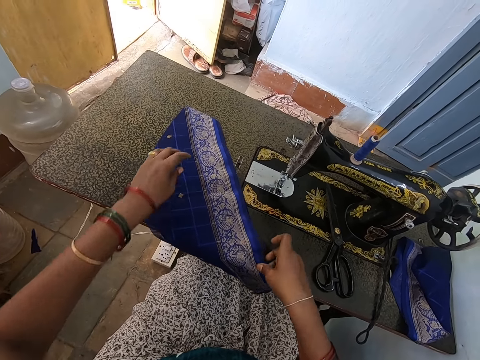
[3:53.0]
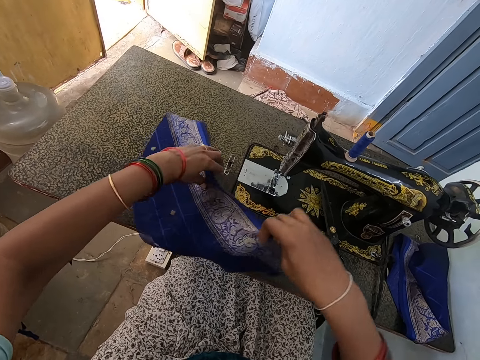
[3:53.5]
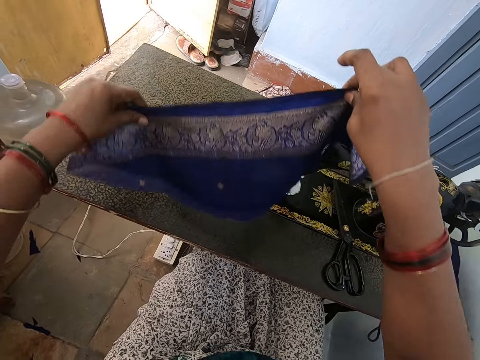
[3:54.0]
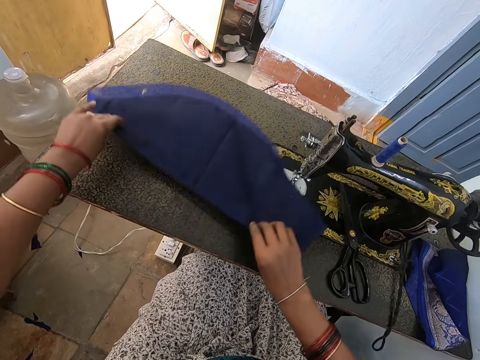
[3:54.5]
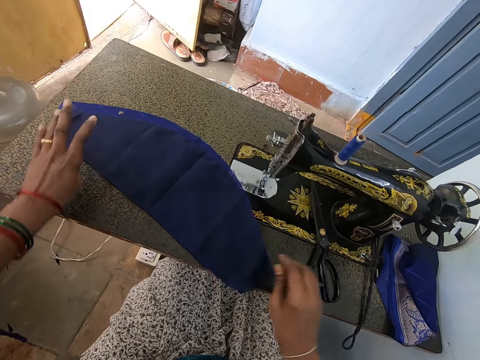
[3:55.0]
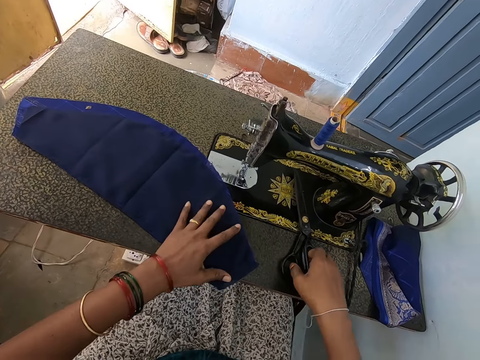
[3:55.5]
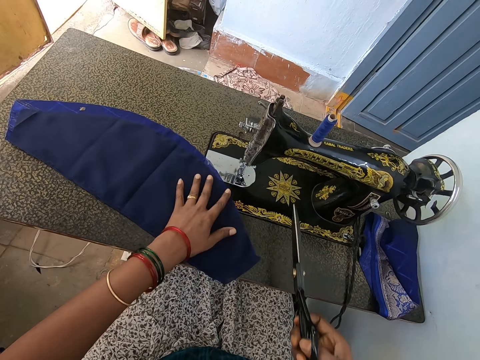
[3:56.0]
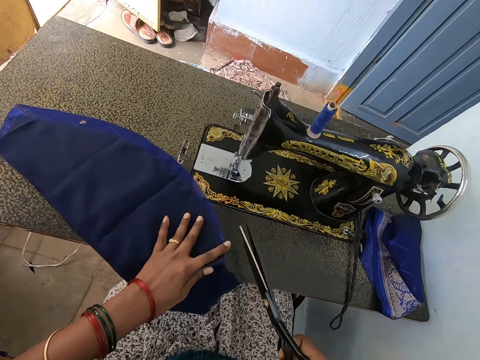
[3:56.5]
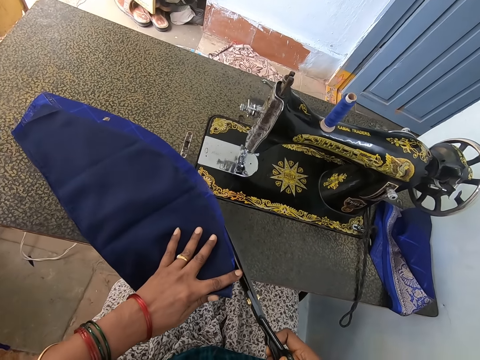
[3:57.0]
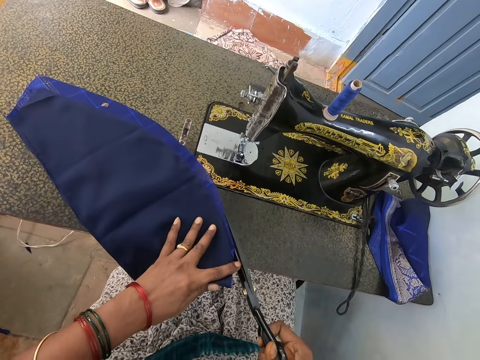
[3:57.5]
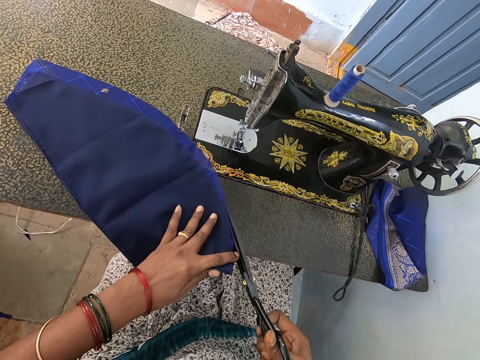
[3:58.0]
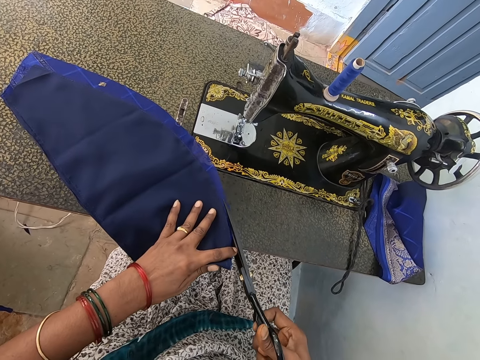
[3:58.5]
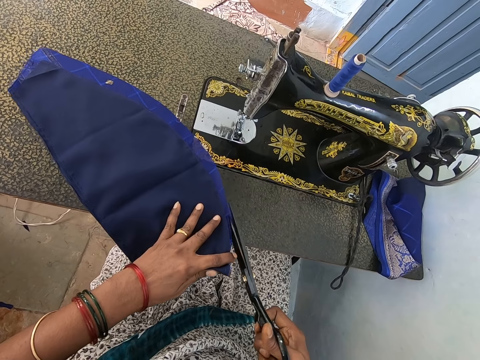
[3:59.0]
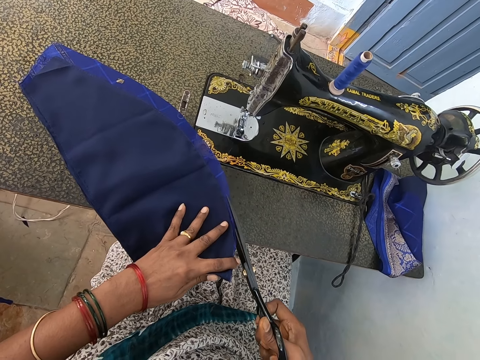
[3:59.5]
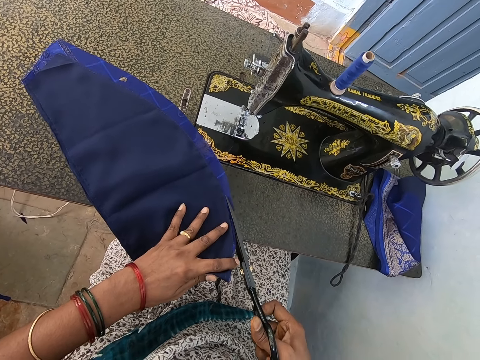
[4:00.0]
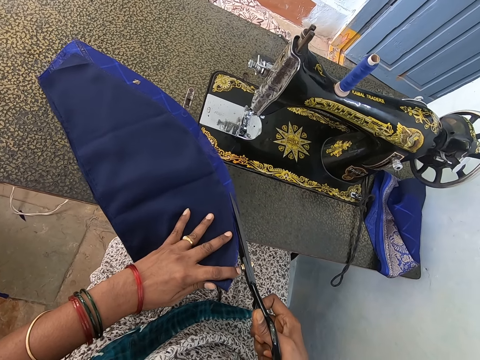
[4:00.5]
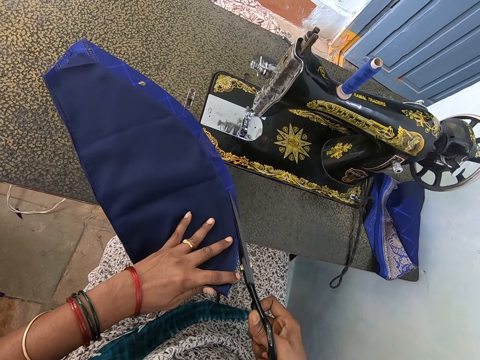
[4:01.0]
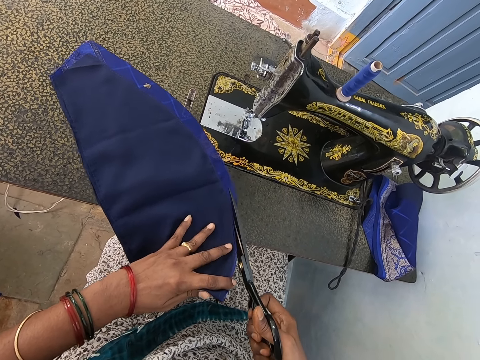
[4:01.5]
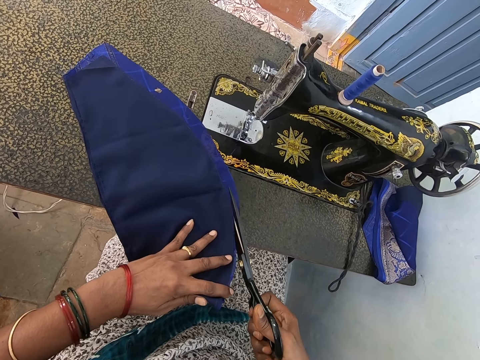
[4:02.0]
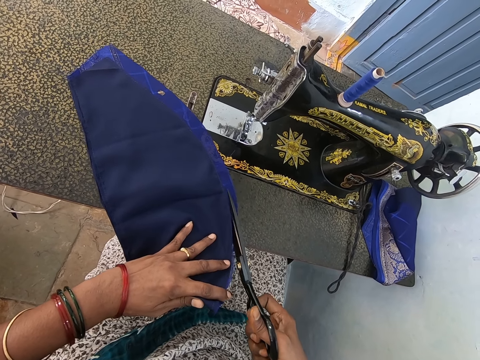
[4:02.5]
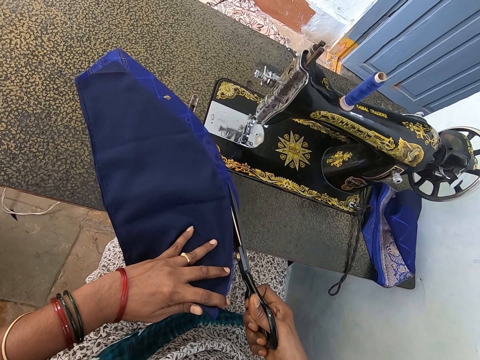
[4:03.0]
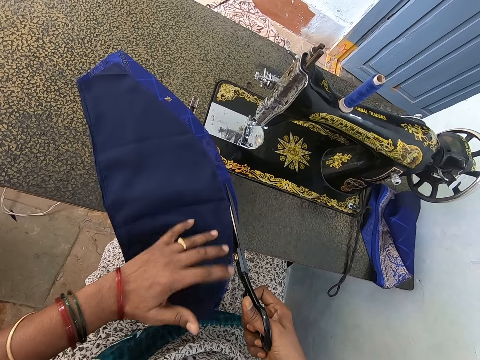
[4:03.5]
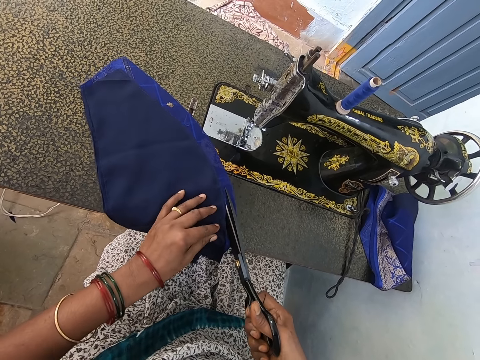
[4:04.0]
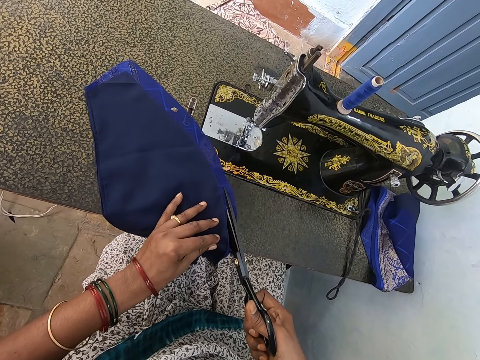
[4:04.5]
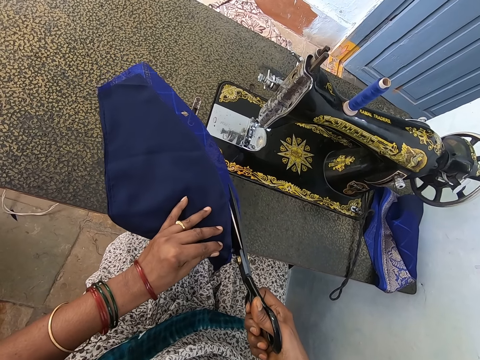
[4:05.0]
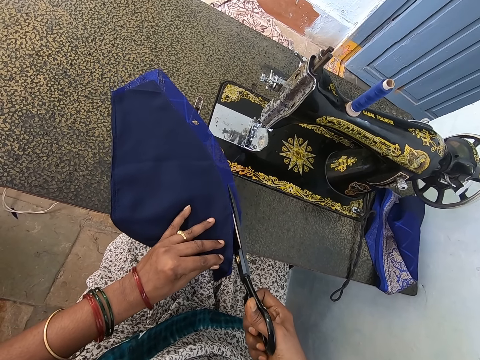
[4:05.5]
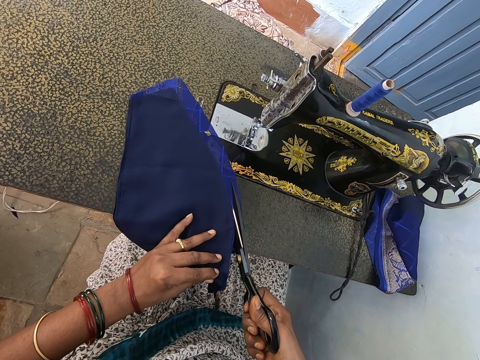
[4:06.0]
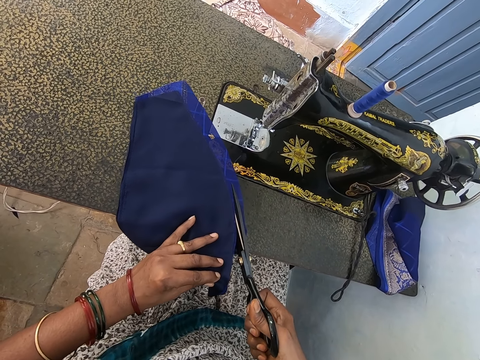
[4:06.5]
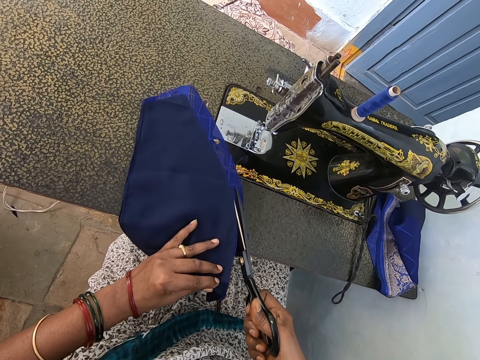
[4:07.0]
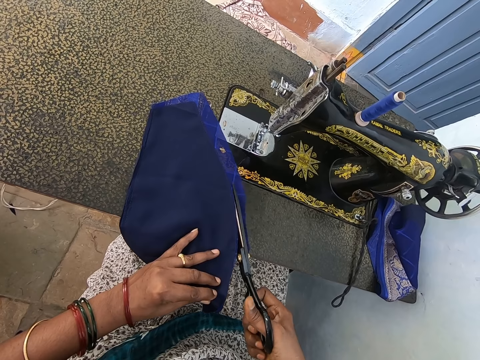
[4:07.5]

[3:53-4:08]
The camera wearer lifts up the piece of cloth and puts the piece of cloth down. They take the scissors. They cut the piece of cloth.

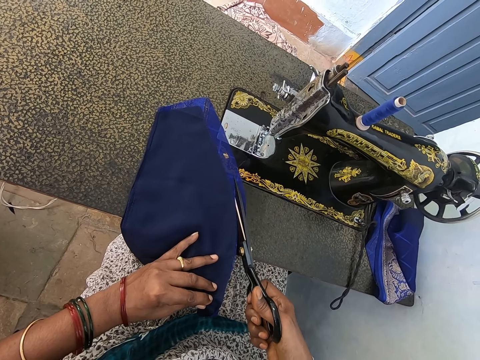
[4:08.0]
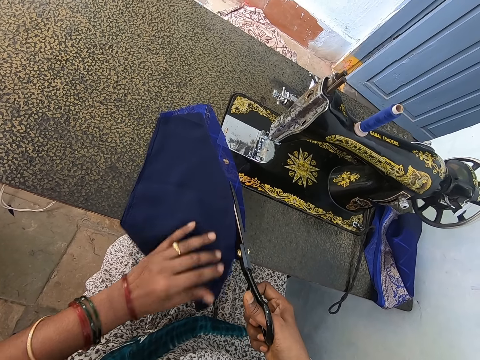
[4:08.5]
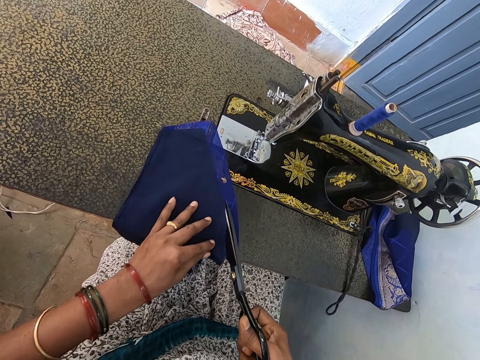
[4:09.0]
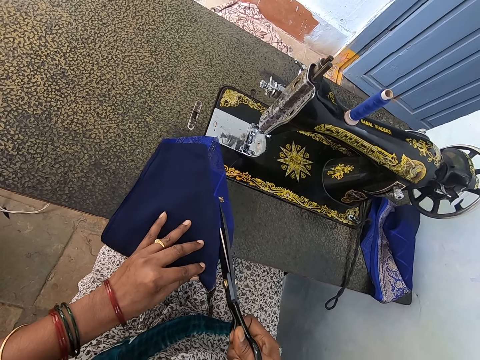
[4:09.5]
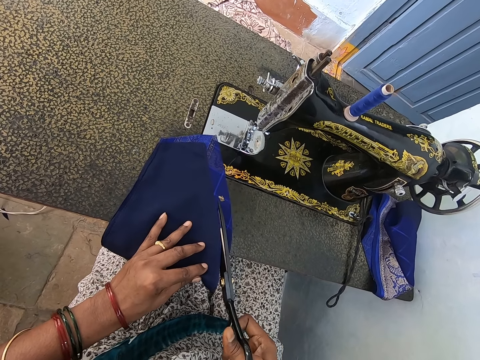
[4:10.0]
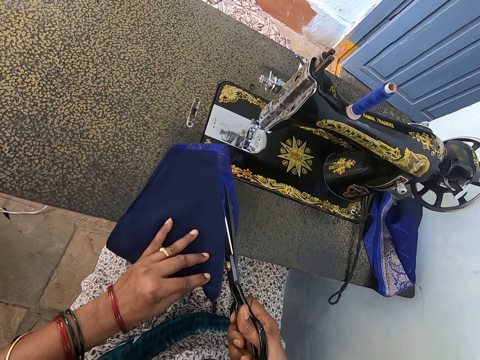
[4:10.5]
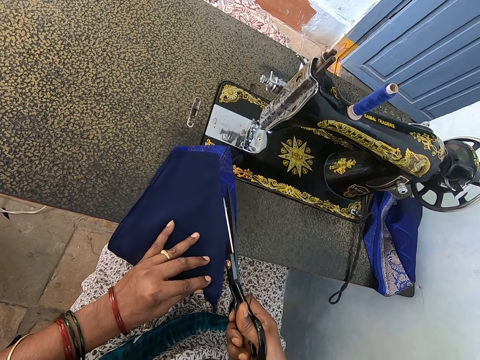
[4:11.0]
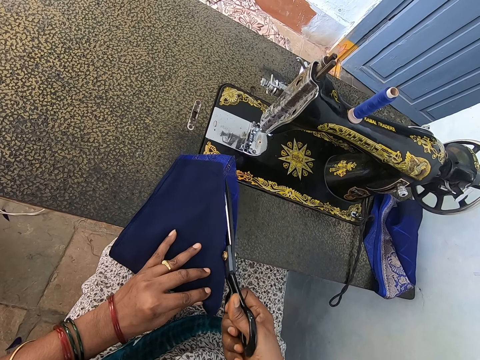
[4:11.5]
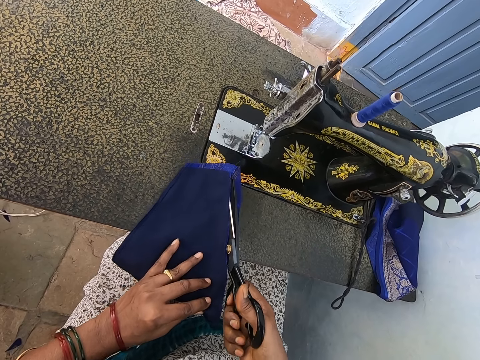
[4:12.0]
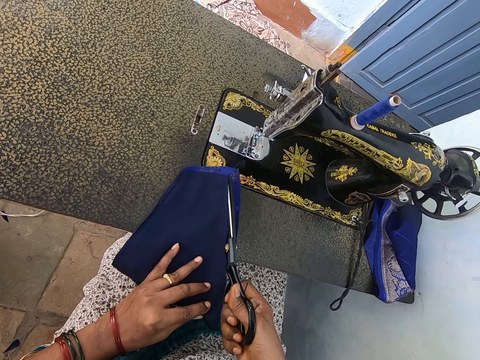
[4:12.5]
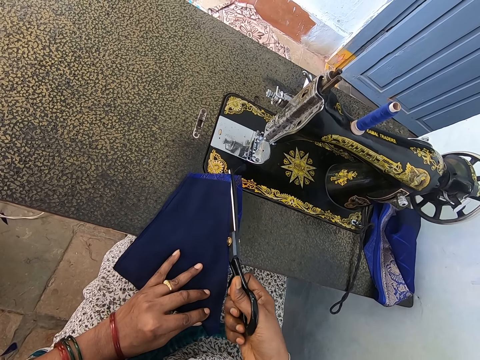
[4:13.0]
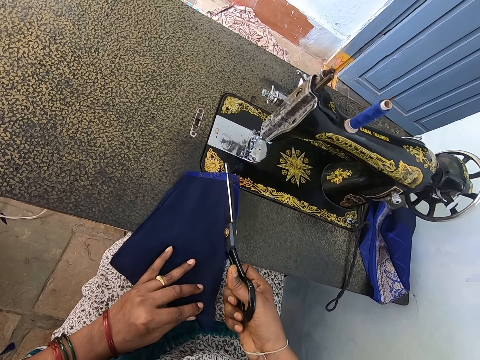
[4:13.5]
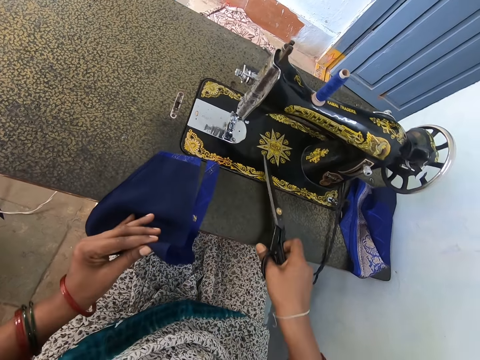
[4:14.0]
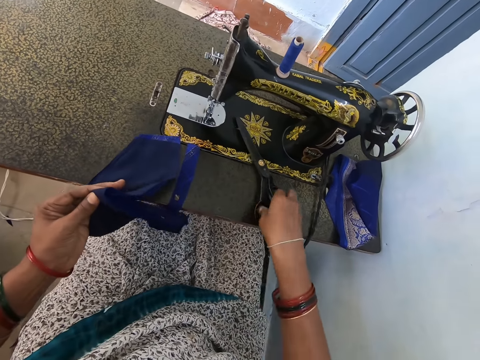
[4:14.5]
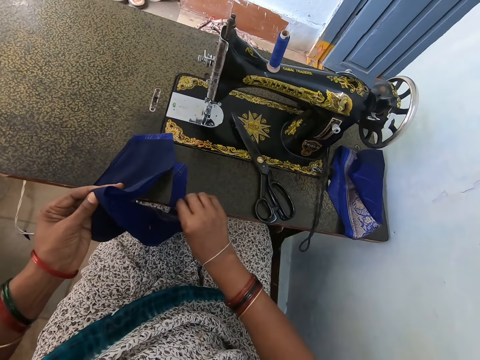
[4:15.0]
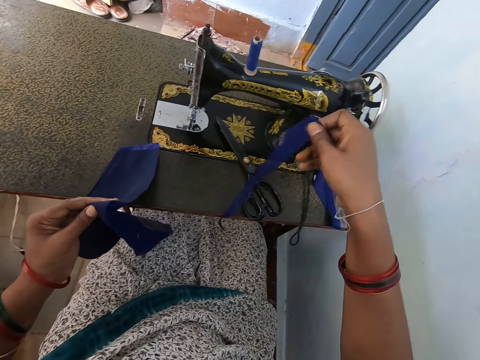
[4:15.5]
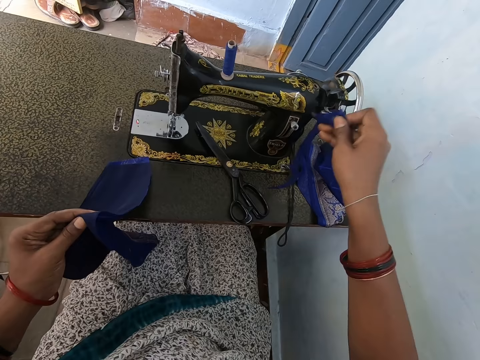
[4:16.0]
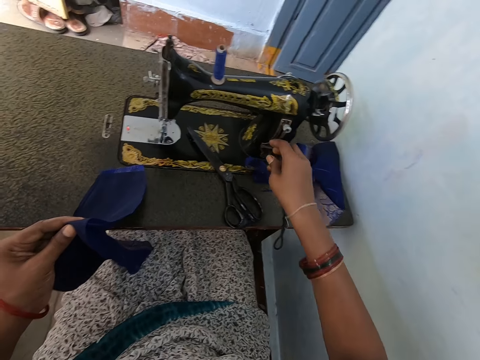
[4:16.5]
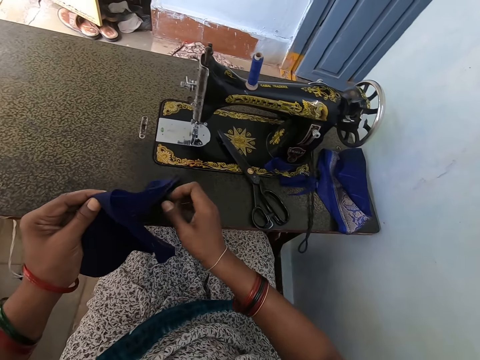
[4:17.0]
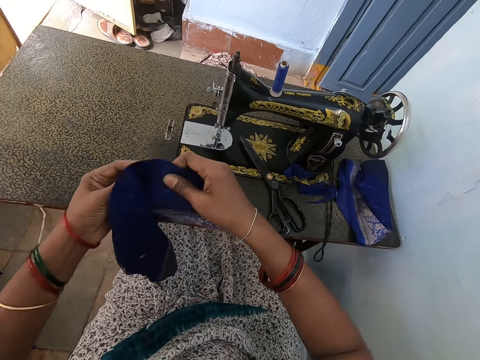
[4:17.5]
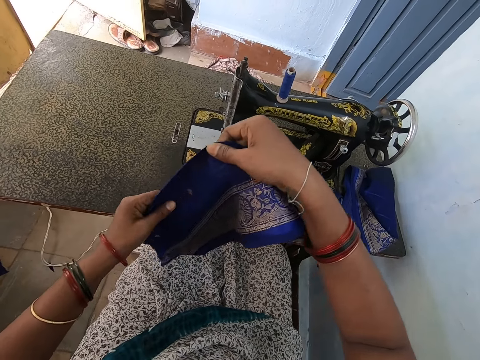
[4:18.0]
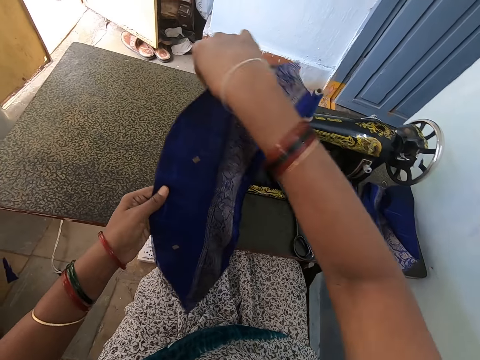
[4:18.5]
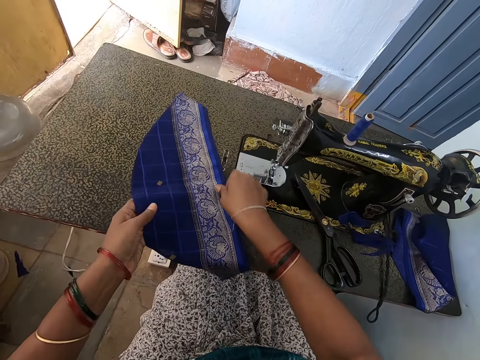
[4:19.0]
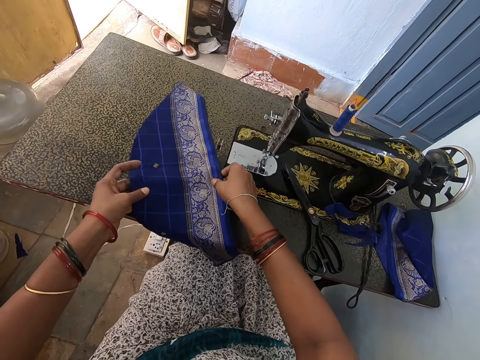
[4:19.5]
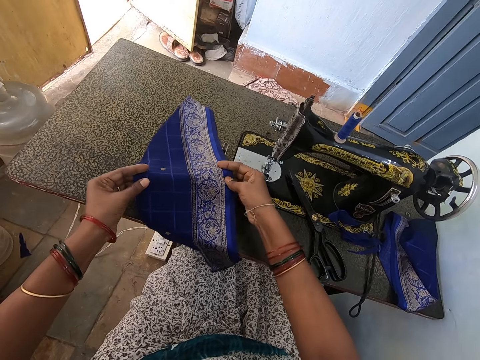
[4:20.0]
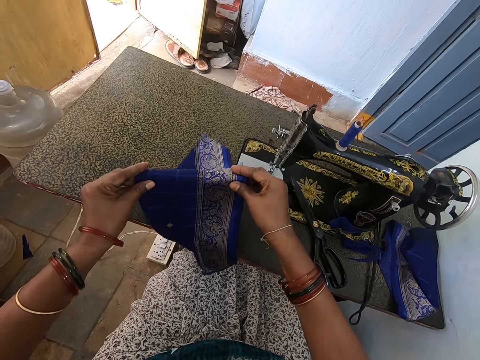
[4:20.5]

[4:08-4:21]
The camera wearer puts the scissors down. They lift up the piece of cloth and put the piece of cloth down.
